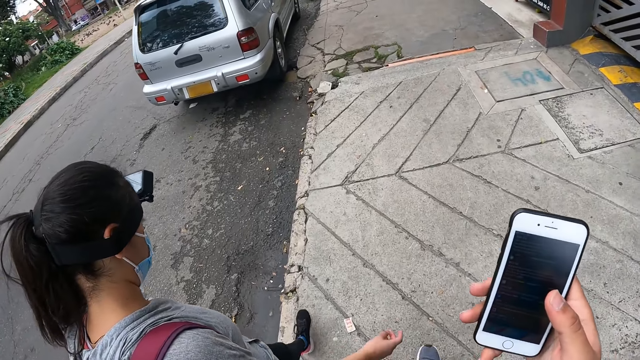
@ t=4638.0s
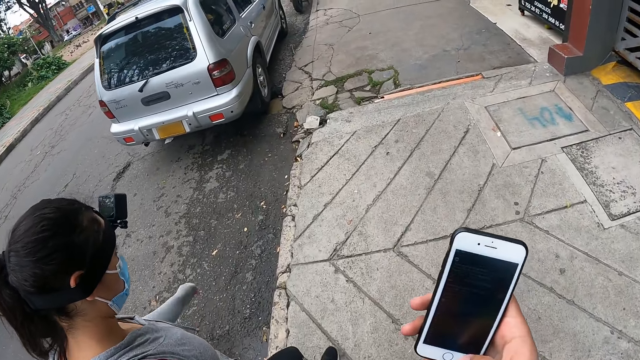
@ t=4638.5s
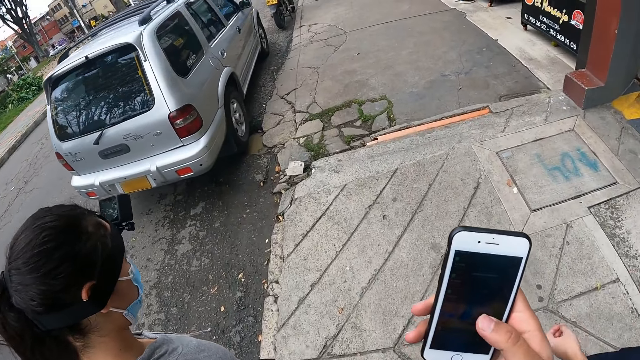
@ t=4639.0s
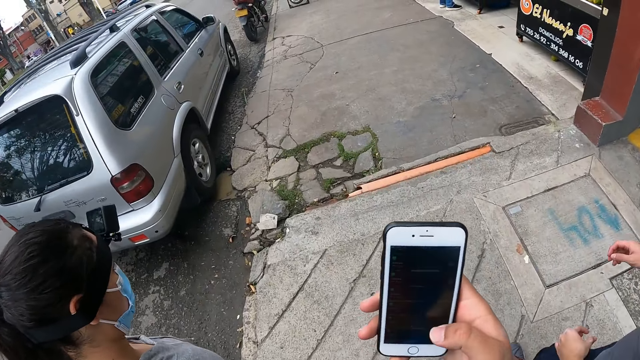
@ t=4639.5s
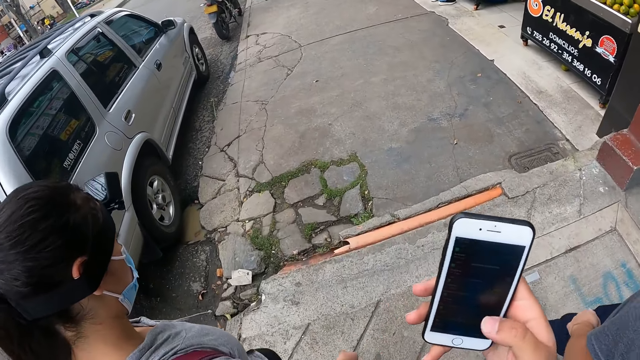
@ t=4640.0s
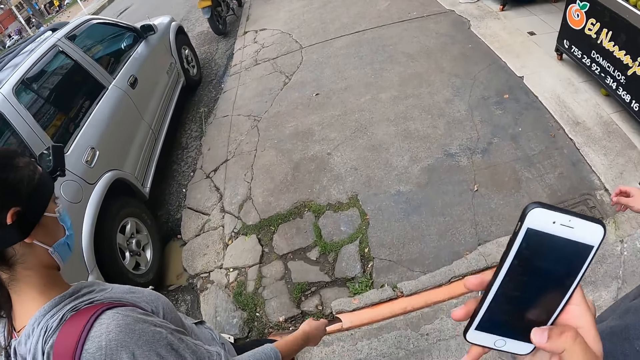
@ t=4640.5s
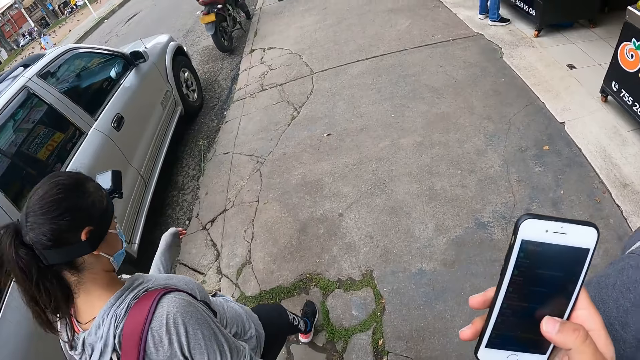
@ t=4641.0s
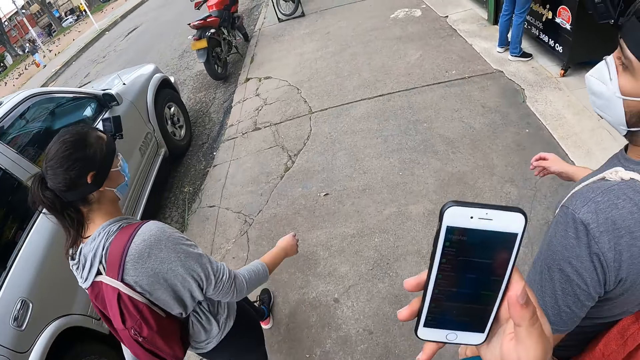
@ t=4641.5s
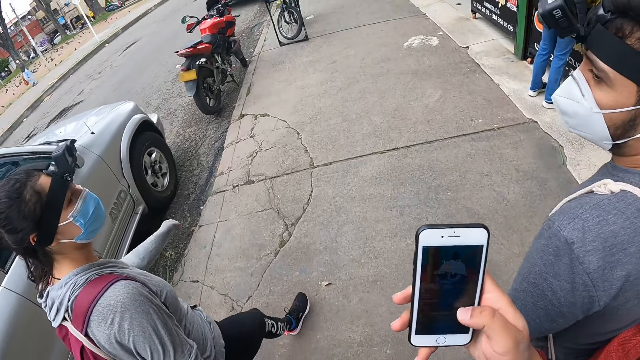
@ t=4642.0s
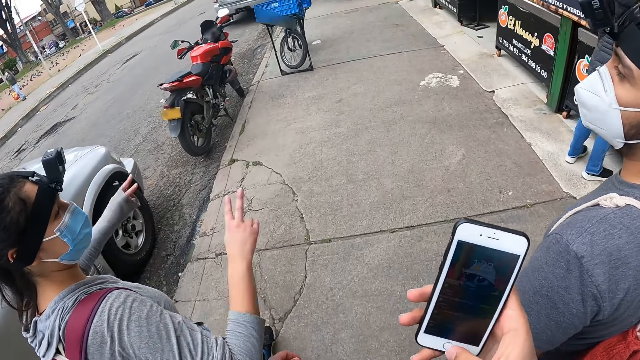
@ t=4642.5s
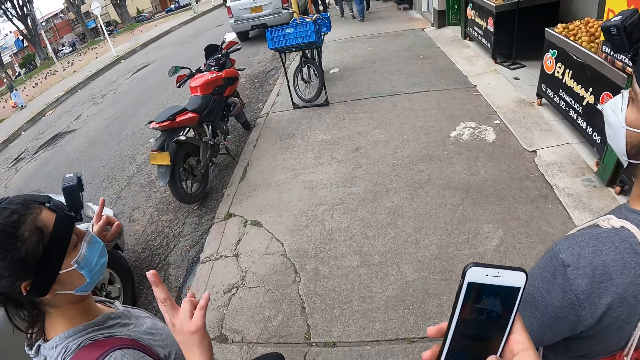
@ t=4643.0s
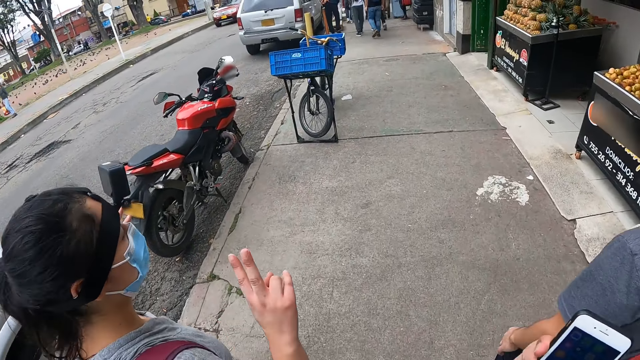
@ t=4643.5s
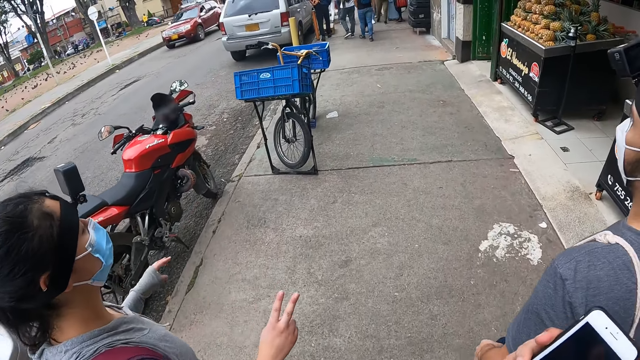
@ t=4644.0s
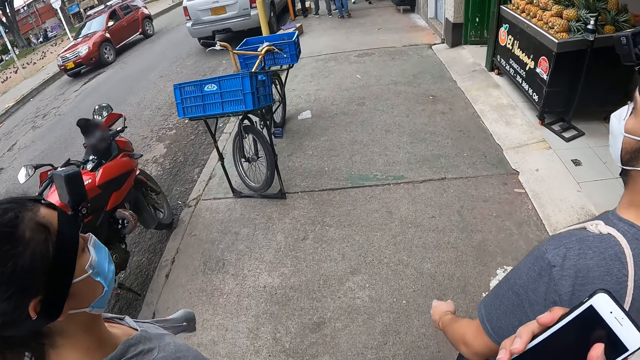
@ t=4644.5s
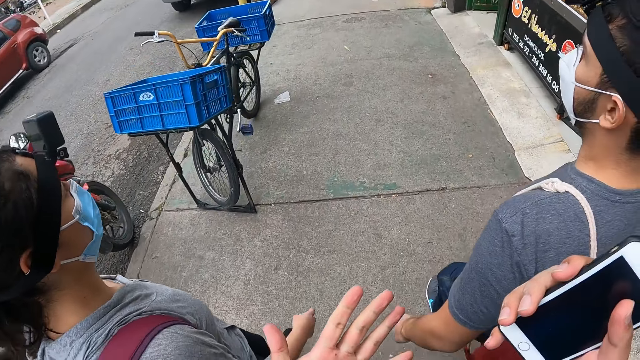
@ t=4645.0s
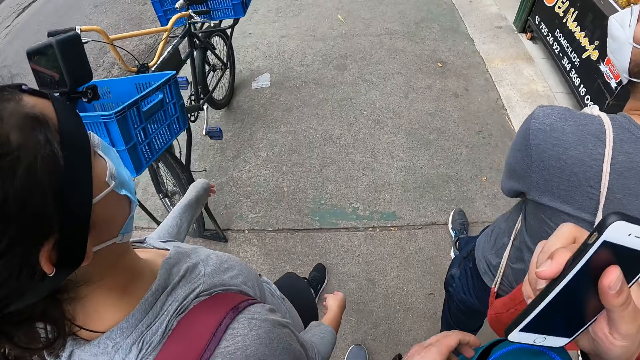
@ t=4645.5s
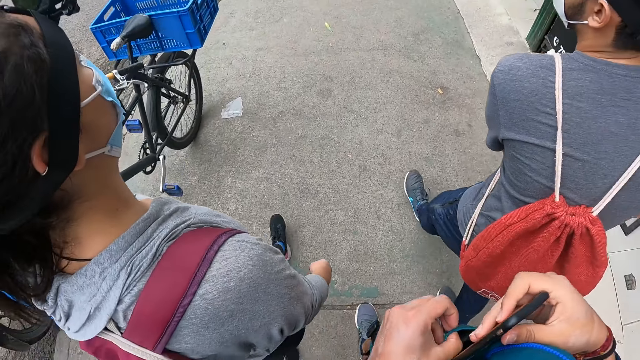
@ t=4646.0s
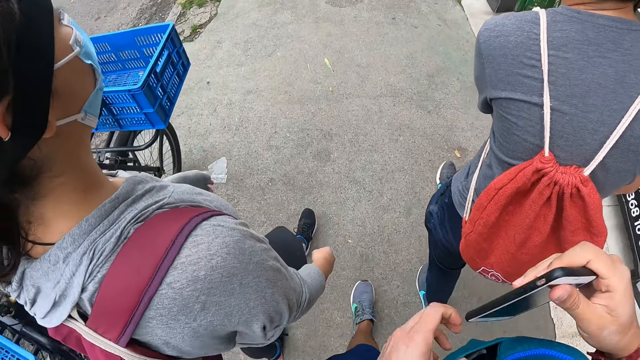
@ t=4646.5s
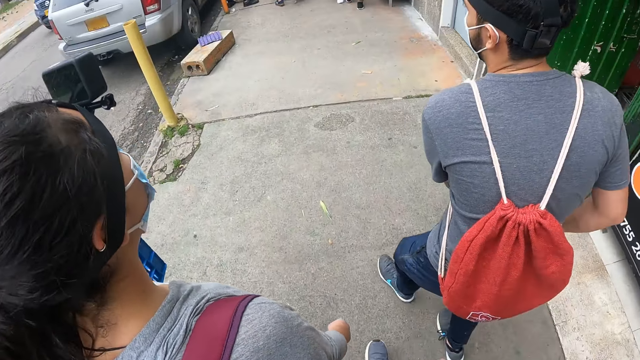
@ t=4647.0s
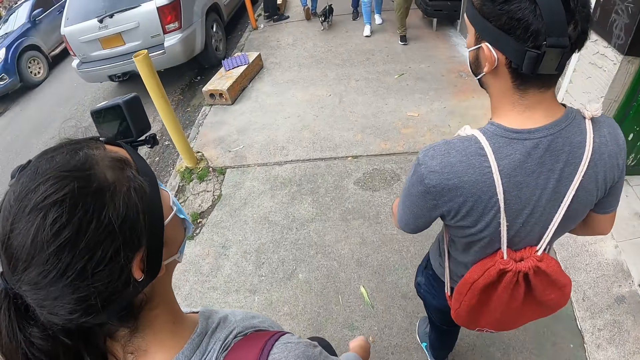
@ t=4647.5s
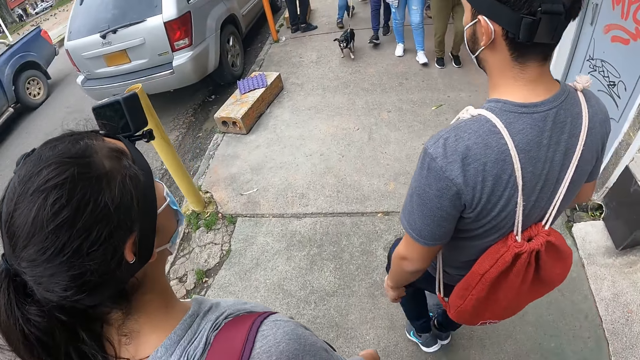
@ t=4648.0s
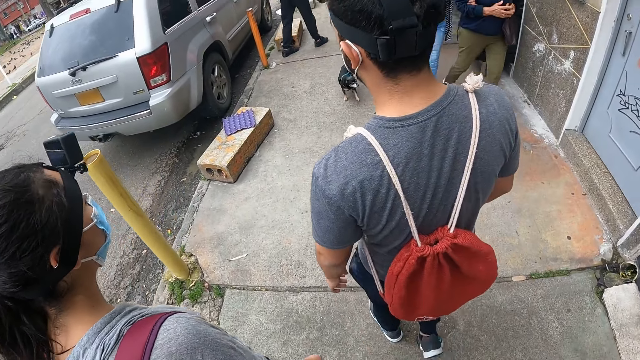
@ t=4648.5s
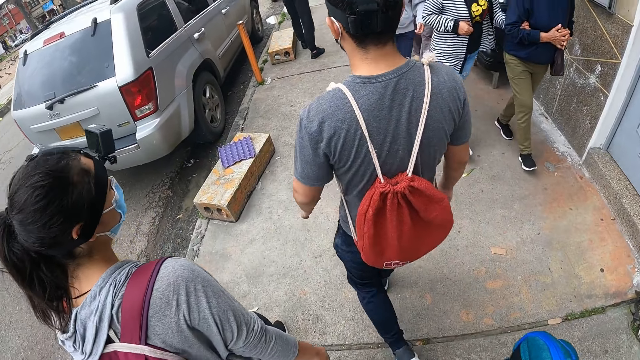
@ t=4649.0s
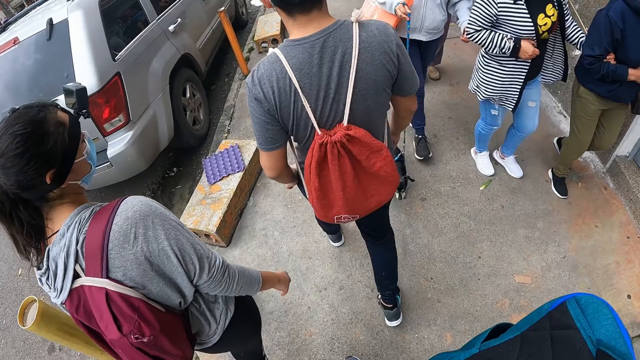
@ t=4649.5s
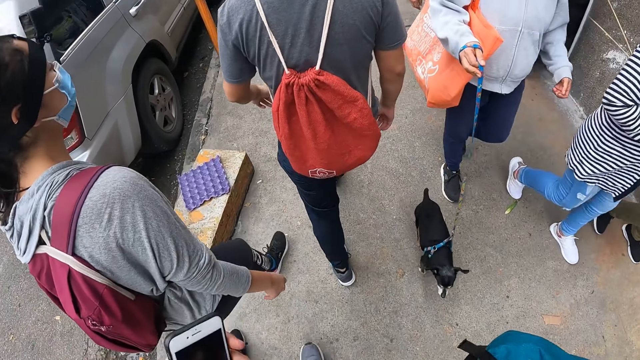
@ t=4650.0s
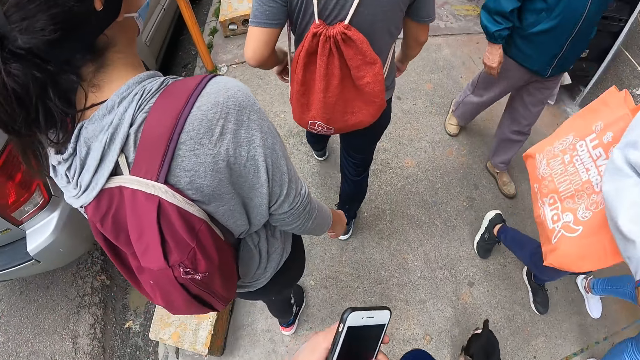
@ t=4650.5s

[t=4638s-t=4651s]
The camera wearer opens the bag with her left hand. She places the phone into the bag with her right hand. She pulls the phone out of the bag with her right hand. She passes the phone from her right hand to her left hand. She walks around.

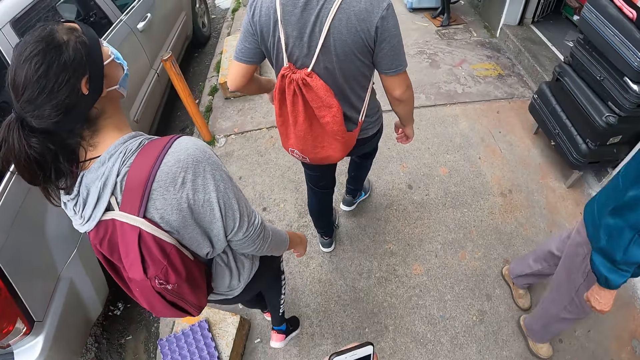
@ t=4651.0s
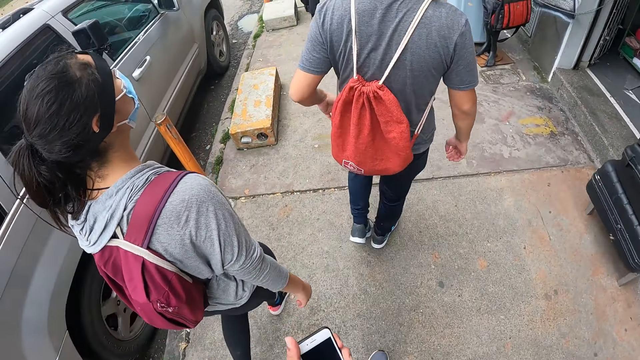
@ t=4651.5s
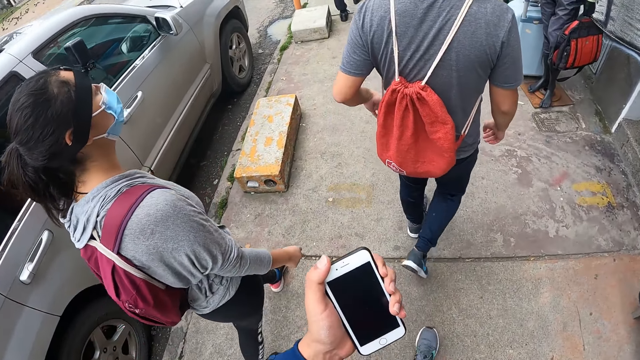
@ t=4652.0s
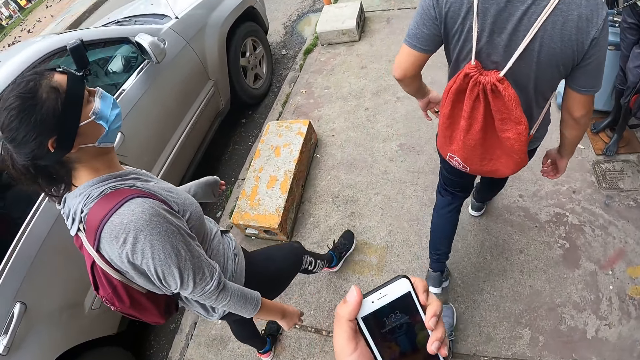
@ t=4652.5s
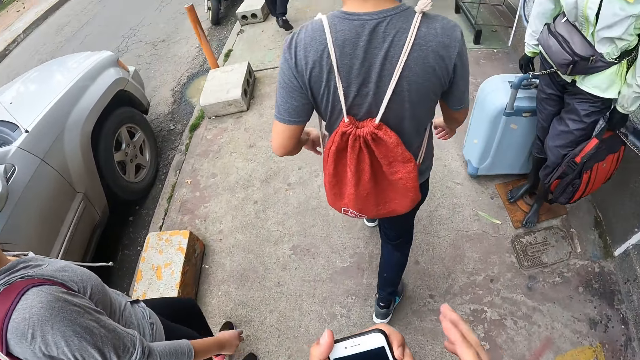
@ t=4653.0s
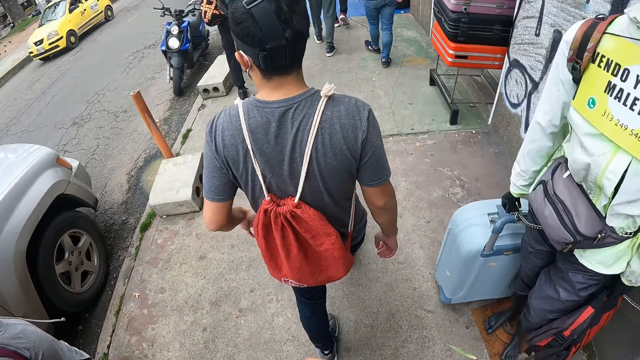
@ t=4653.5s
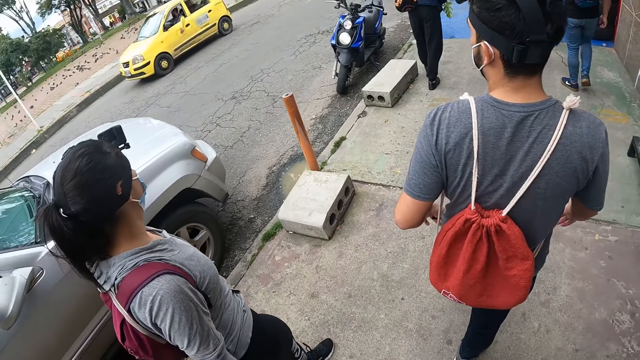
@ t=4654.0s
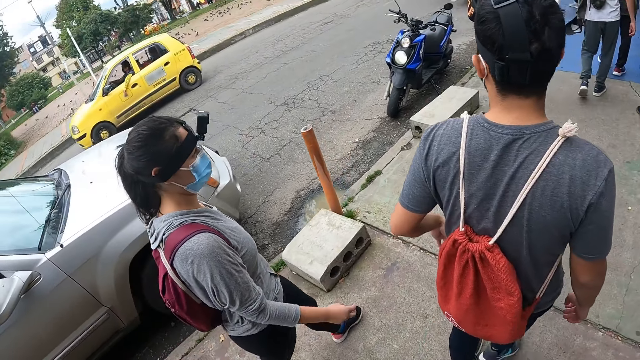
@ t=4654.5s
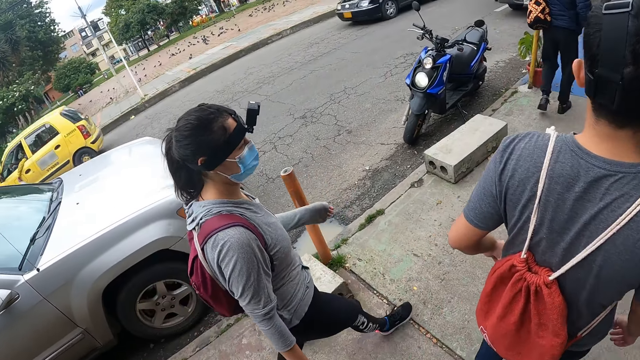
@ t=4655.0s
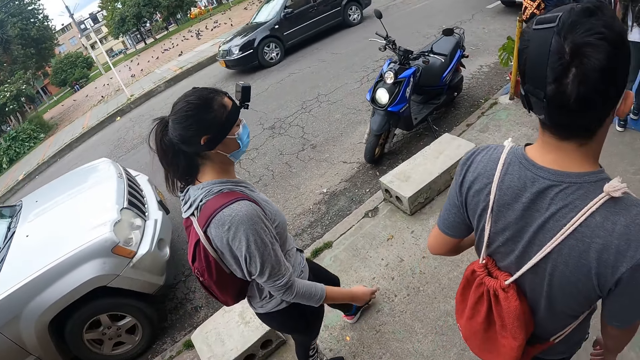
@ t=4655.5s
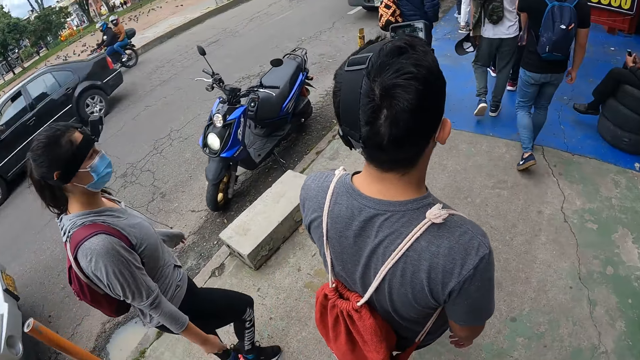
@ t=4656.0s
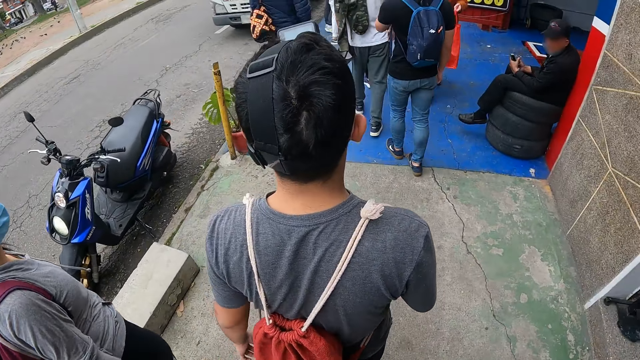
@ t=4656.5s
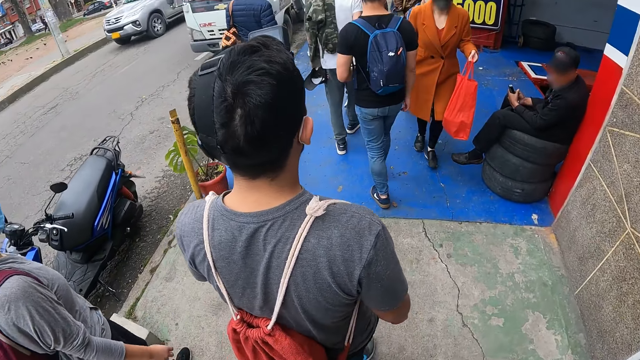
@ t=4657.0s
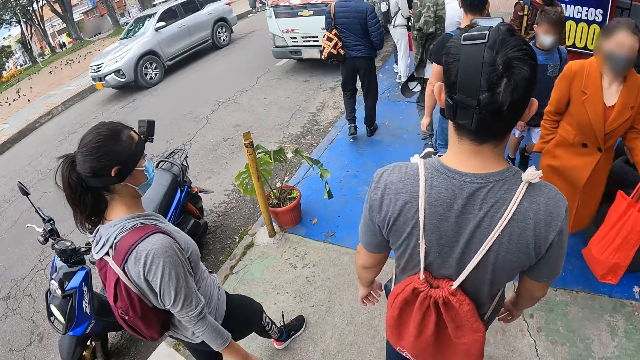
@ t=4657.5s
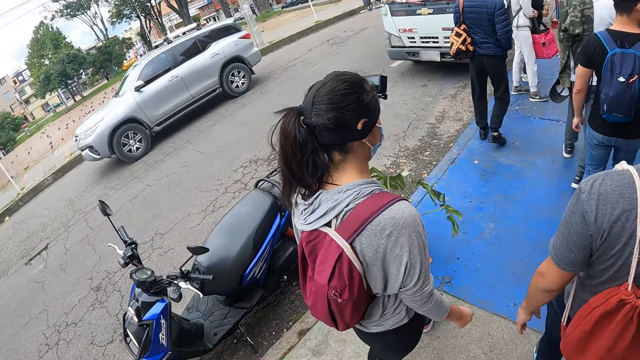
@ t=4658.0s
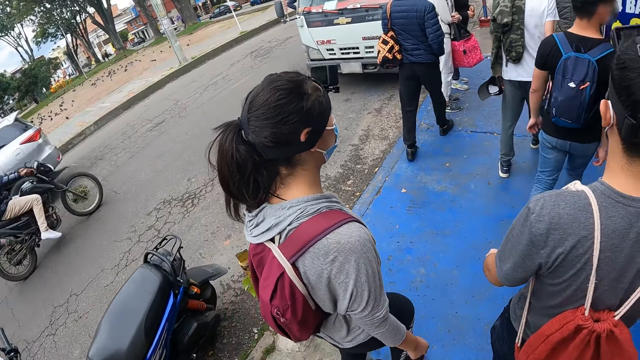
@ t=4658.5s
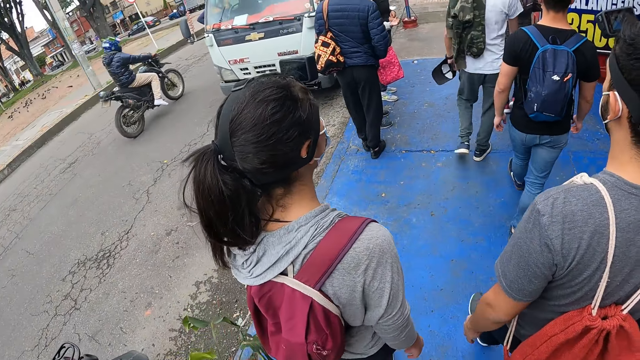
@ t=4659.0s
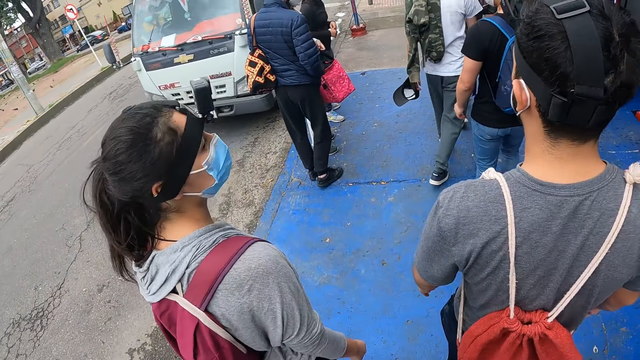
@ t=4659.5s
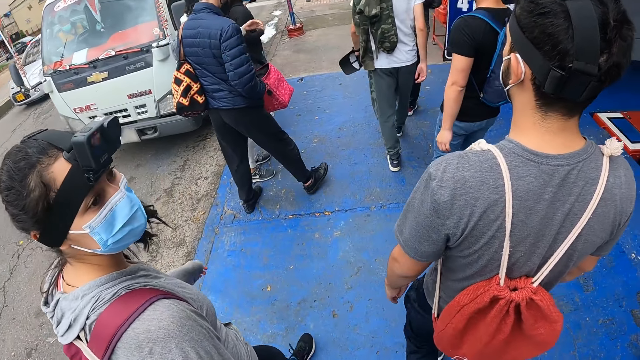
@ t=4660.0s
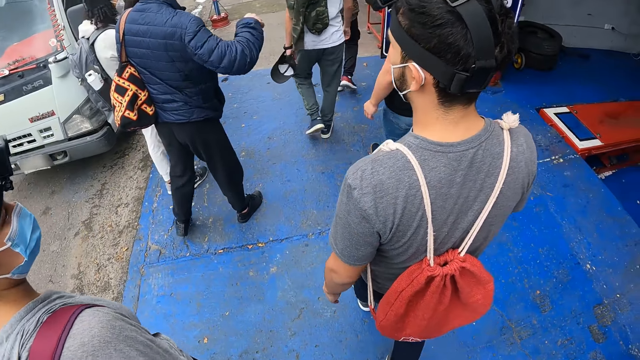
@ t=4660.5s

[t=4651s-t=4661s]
The camera wearer holds the phone. She operates the phone with her left hand. She walks around. The man holds the cap with his left hand.
